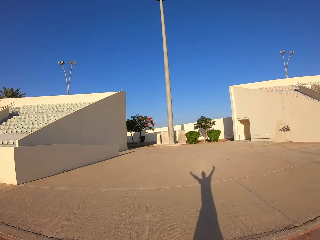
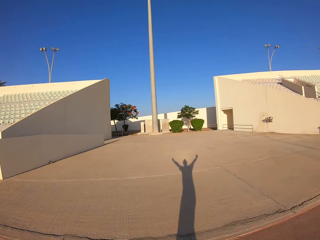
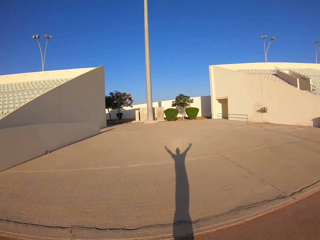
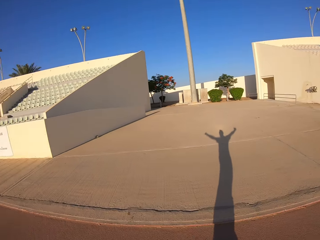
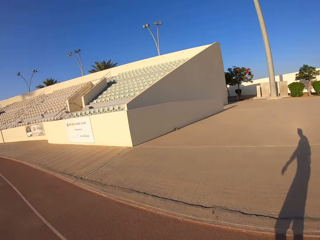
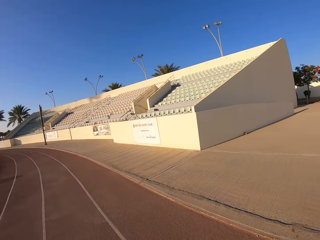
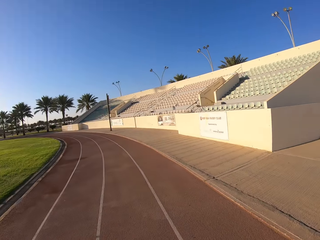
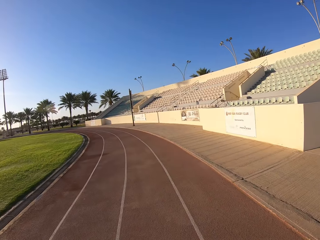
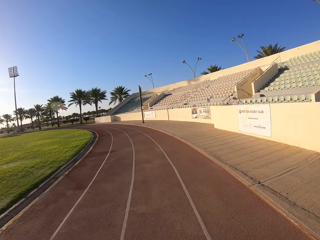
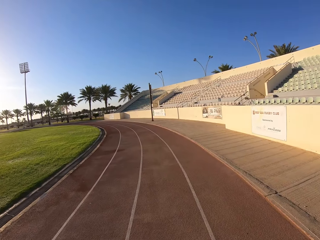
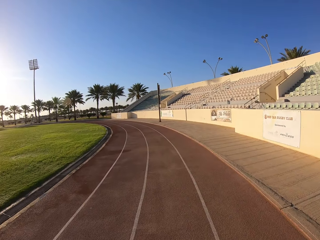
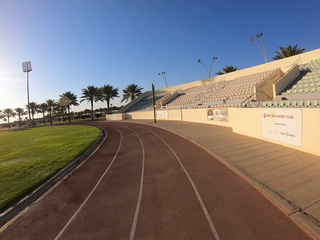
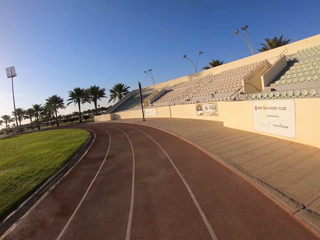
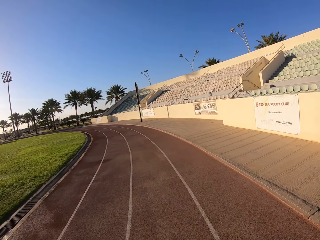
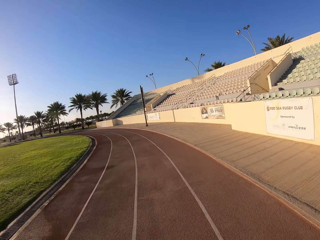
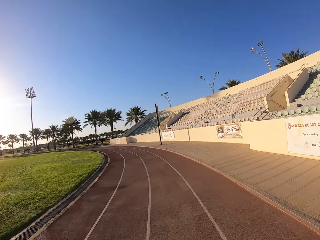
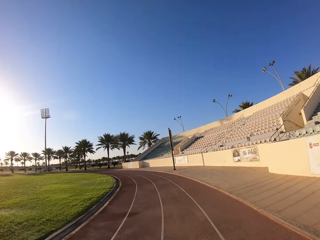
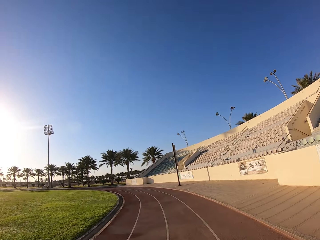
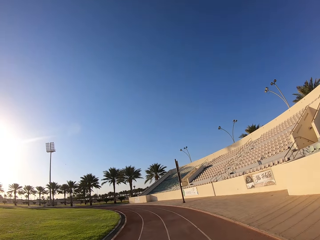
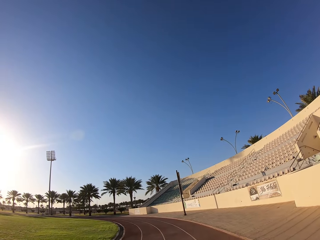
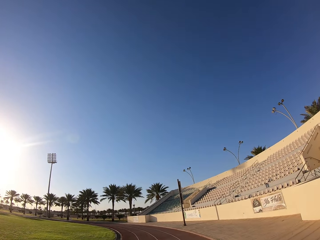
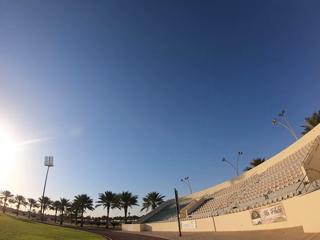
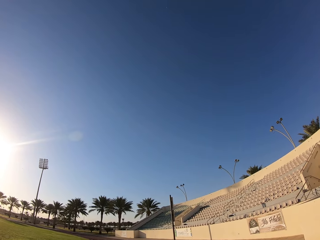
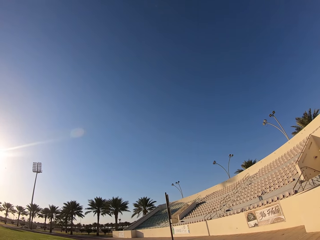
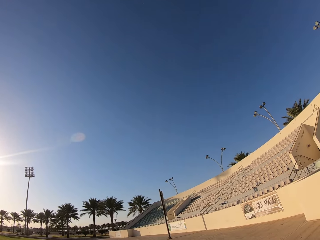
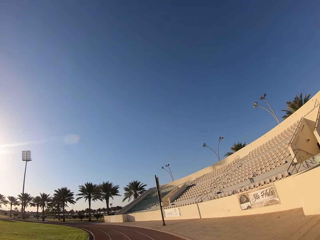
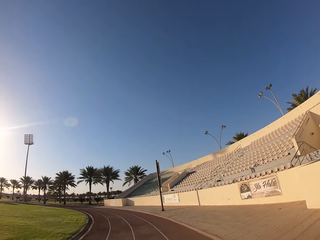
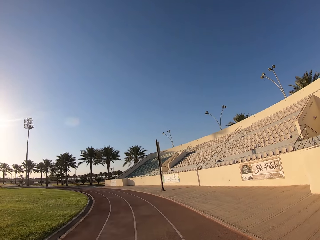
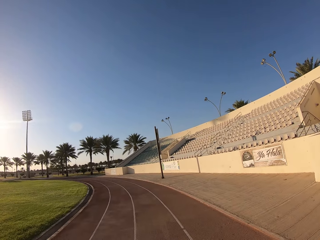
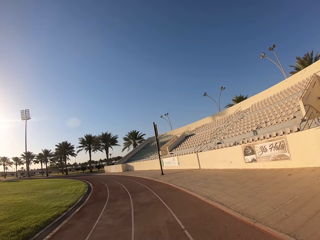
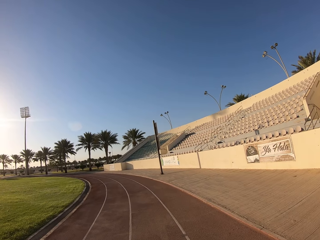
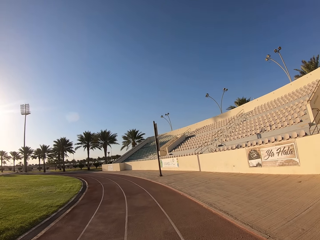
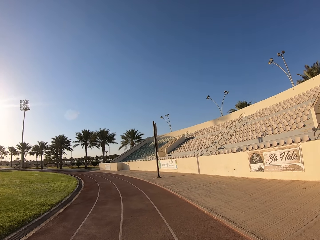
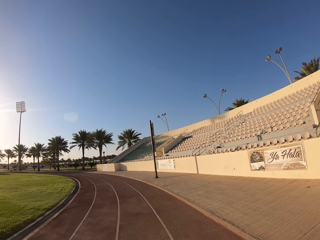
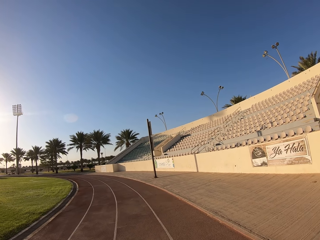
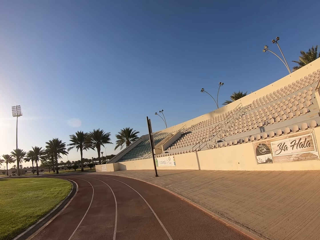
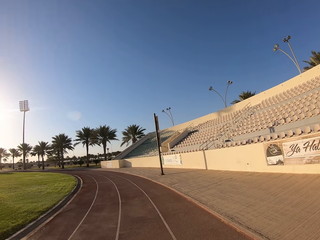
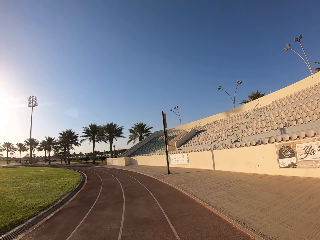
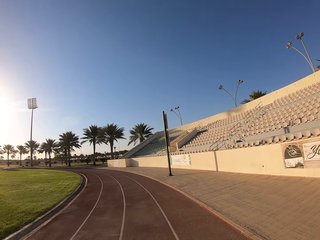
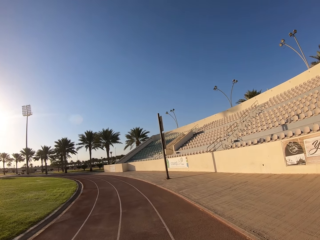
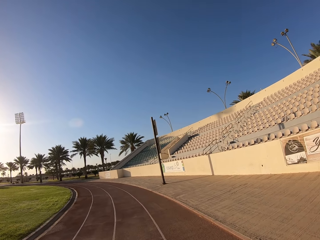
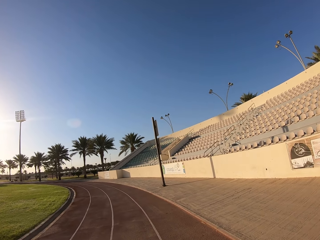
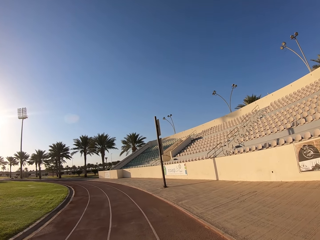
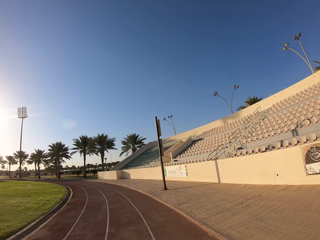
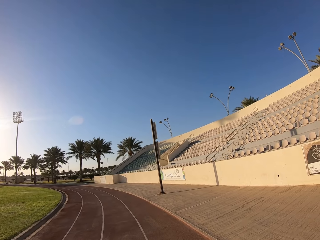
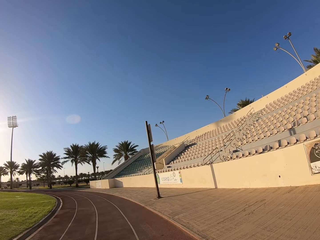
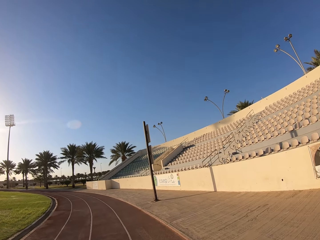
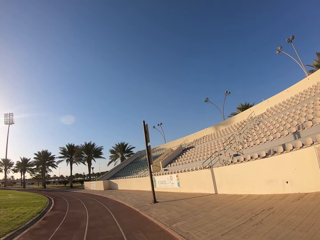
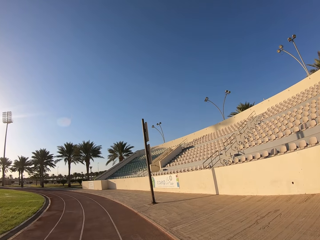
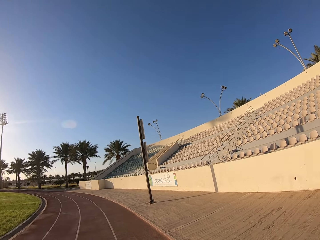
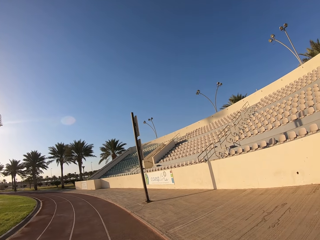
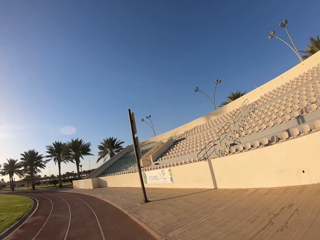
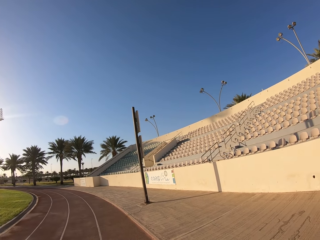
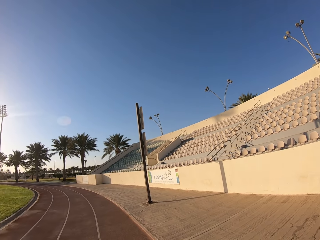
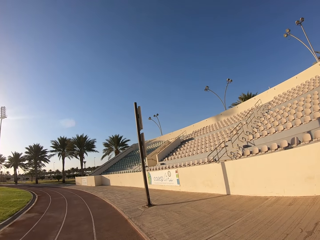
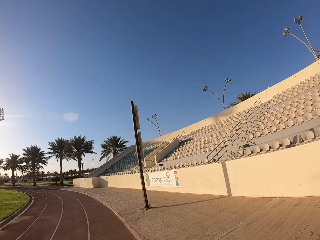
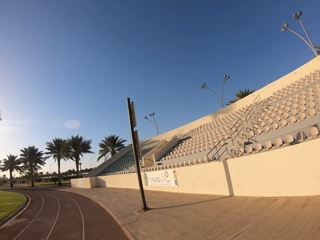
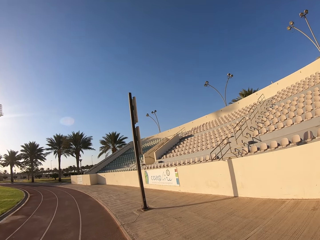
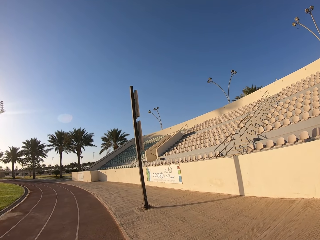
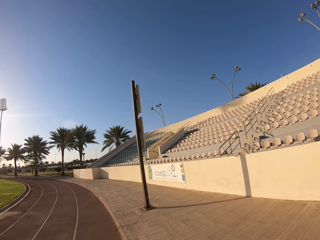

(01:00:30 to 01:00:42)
The camera wearer looks around in the field.

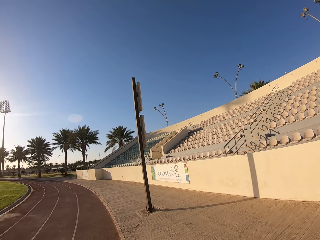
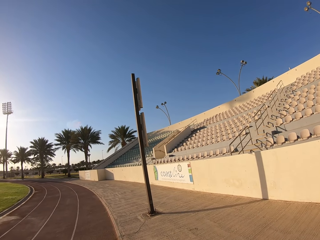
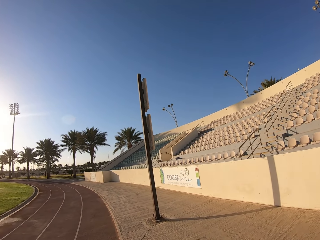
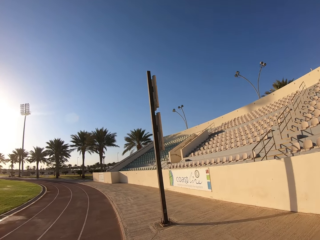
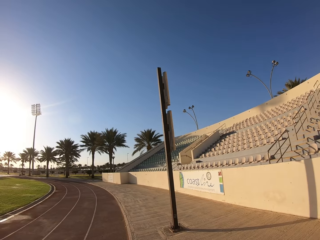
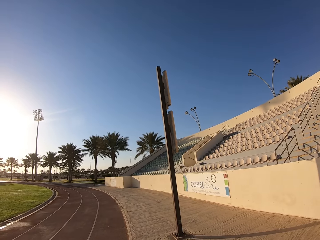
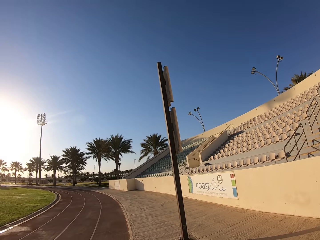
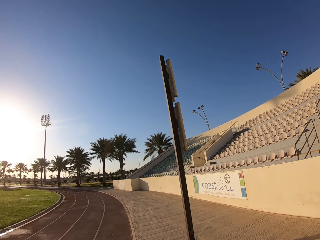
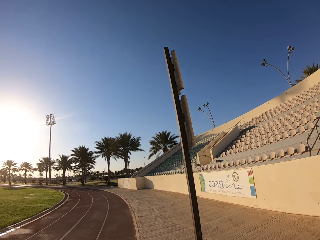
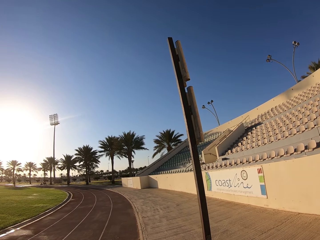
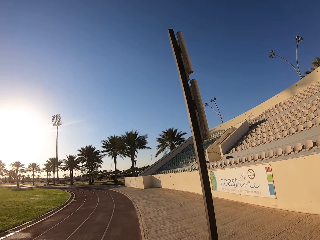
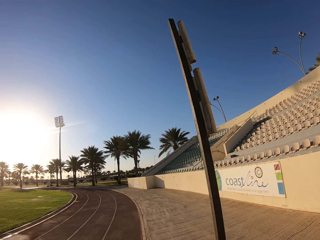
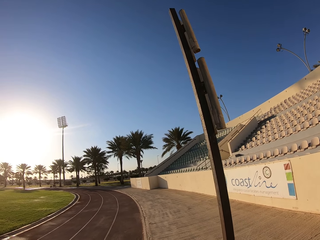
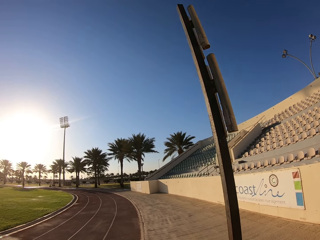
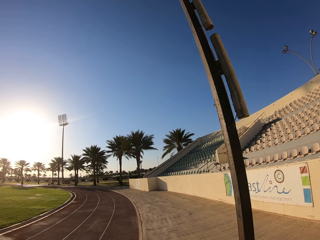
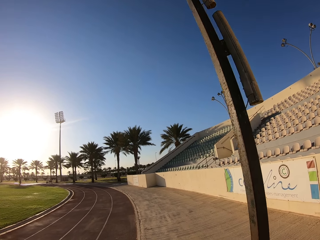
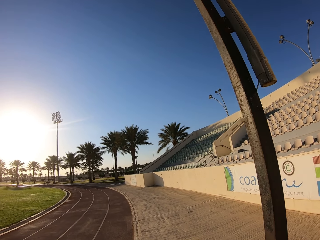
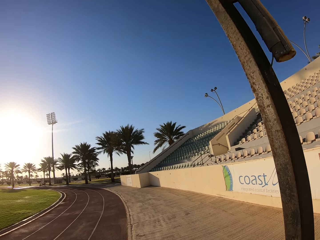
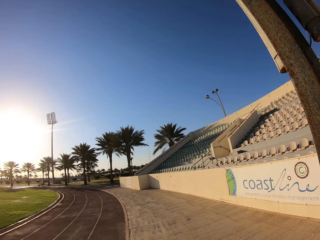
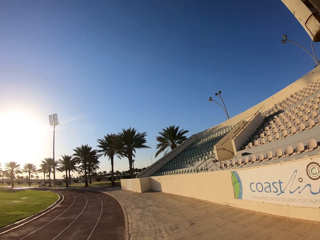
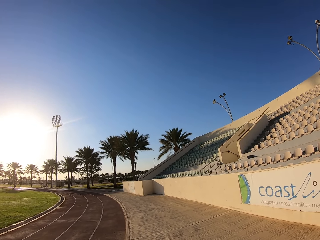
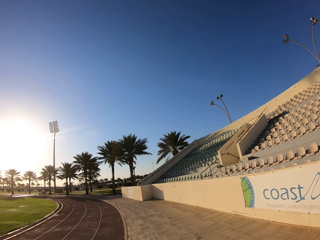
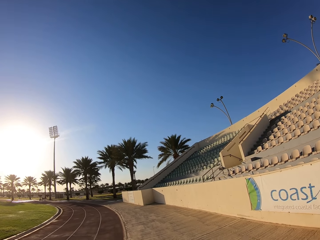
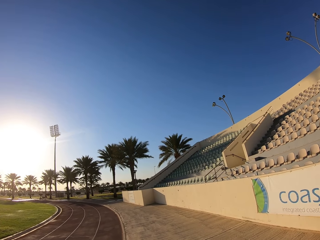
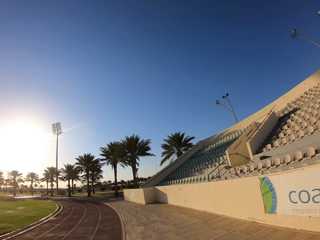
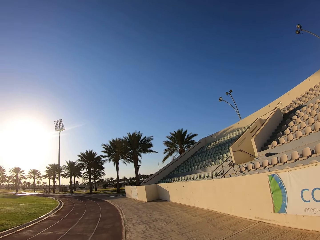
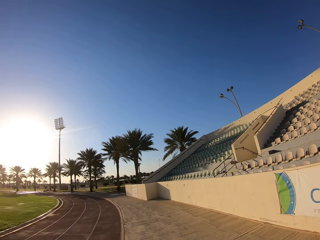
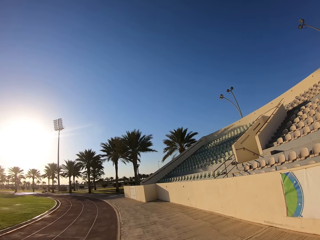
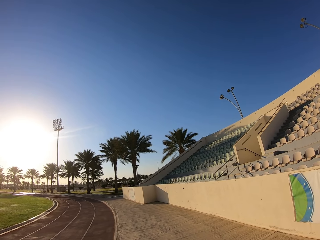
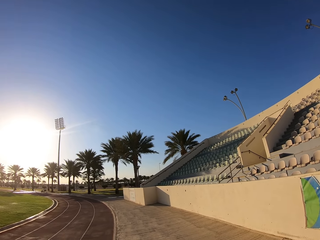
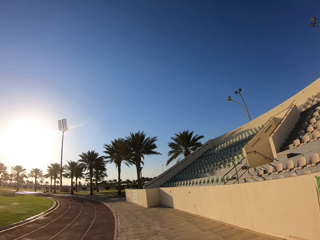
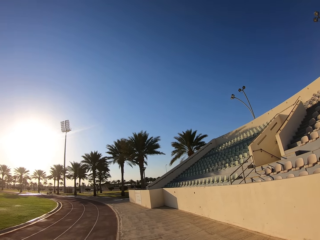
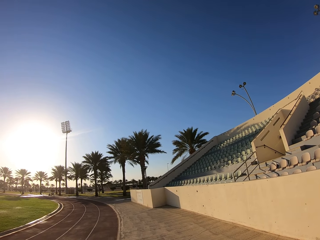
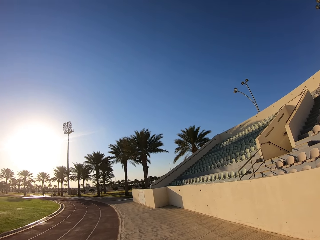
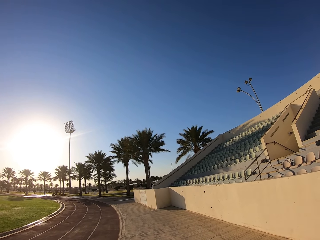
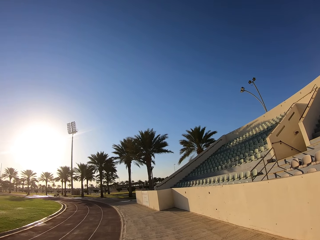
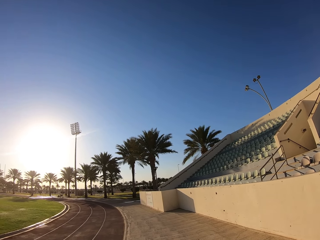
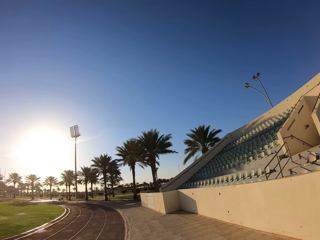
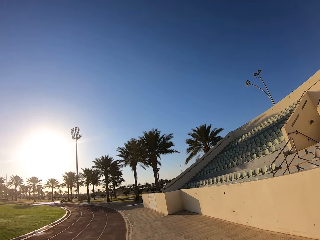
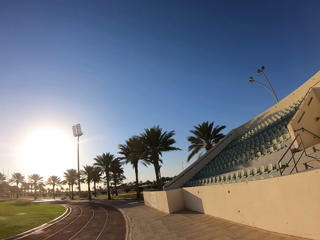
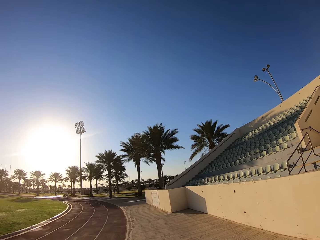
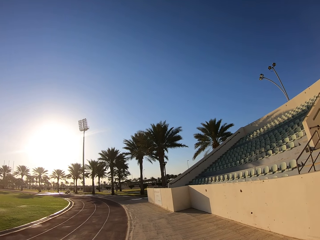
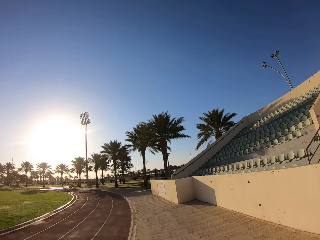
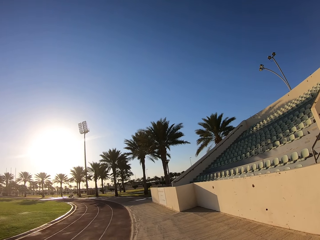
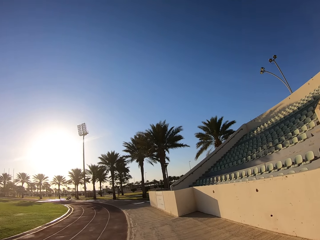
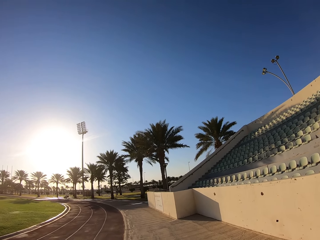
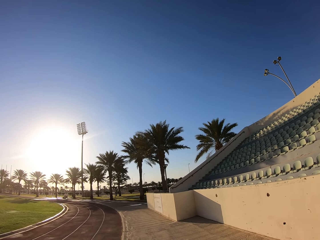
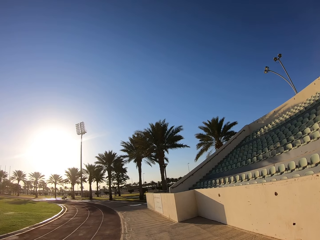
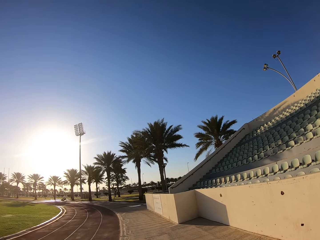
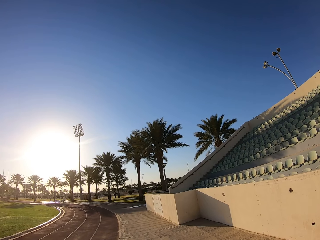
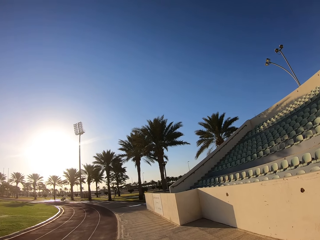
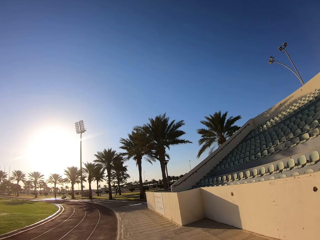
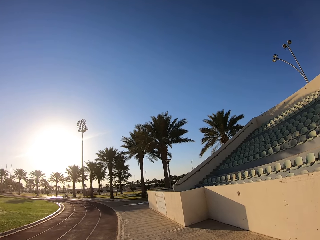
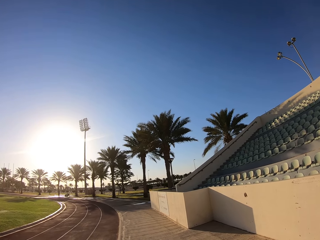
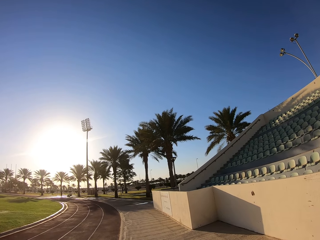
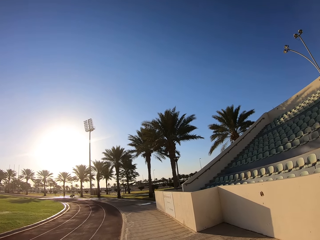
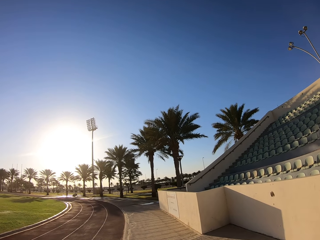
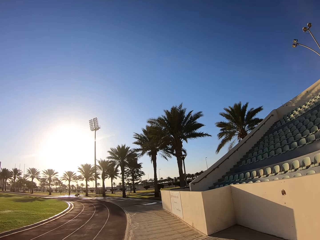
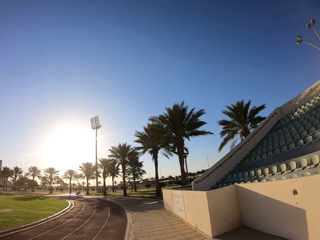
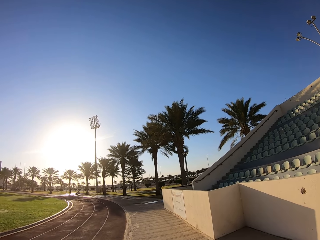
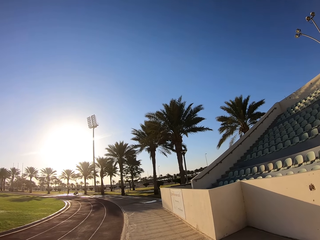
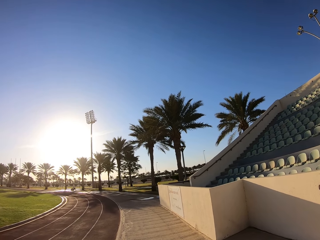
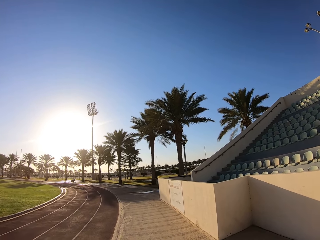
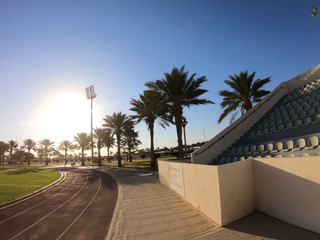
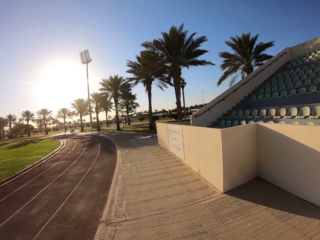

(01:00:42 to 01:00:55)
The camera wearer walks on the pavement.
